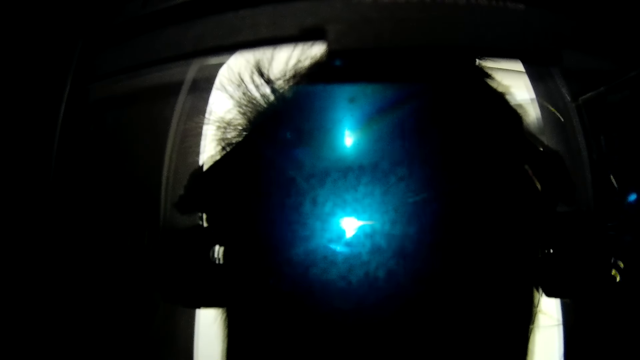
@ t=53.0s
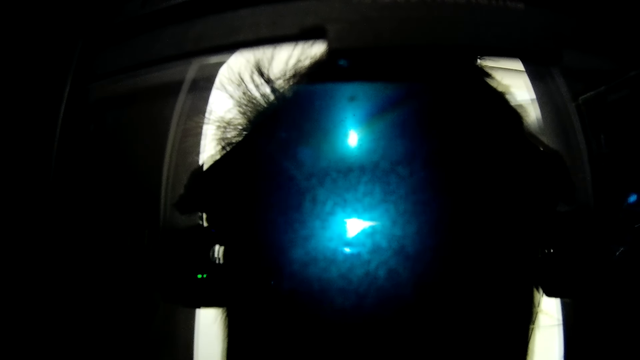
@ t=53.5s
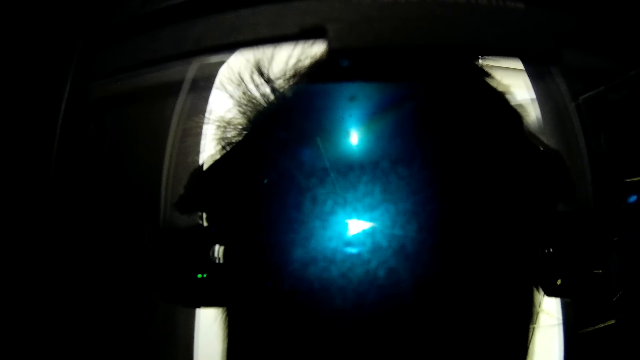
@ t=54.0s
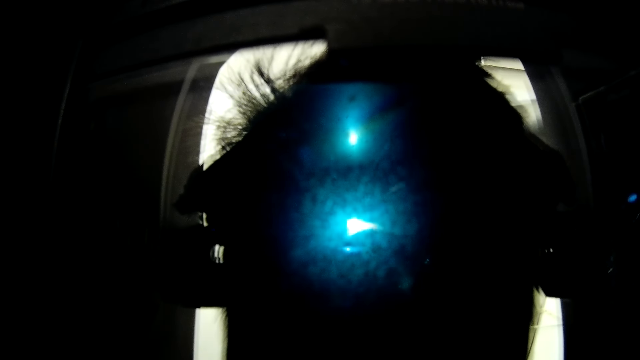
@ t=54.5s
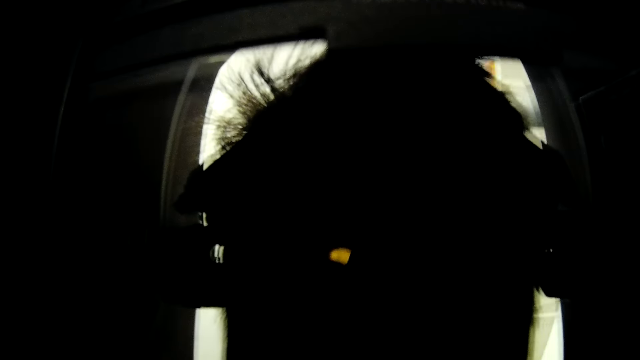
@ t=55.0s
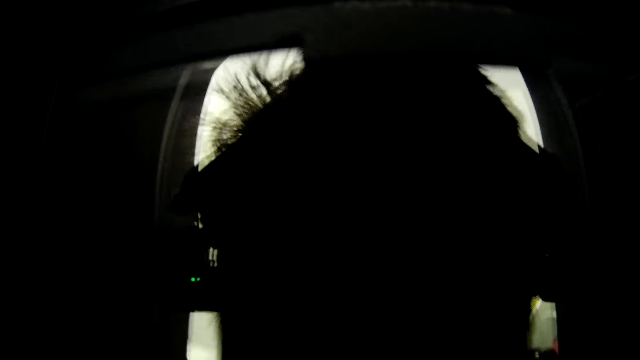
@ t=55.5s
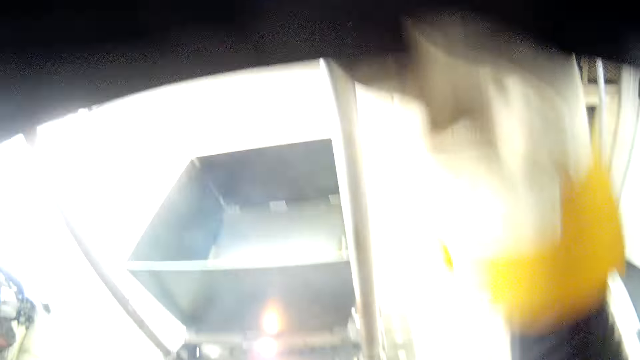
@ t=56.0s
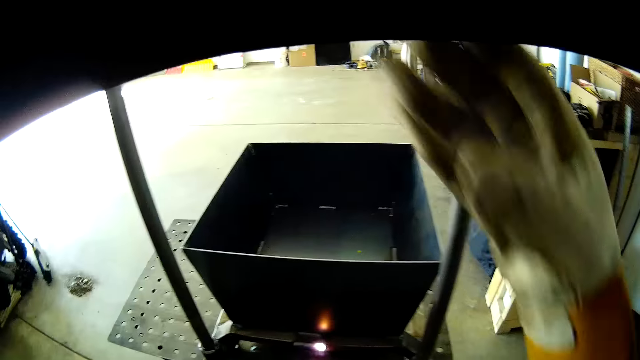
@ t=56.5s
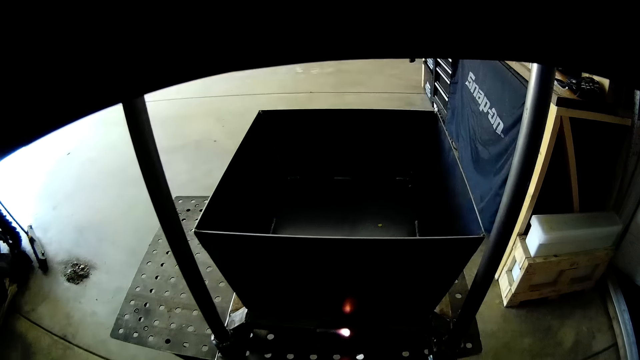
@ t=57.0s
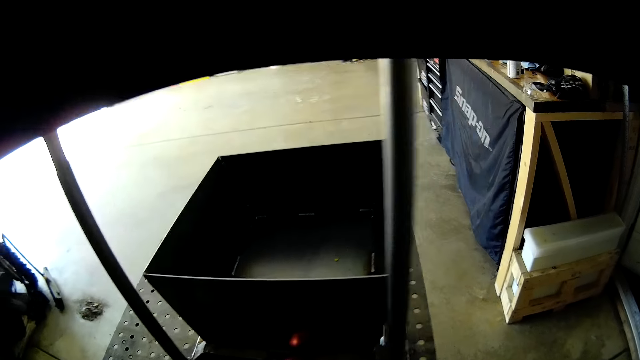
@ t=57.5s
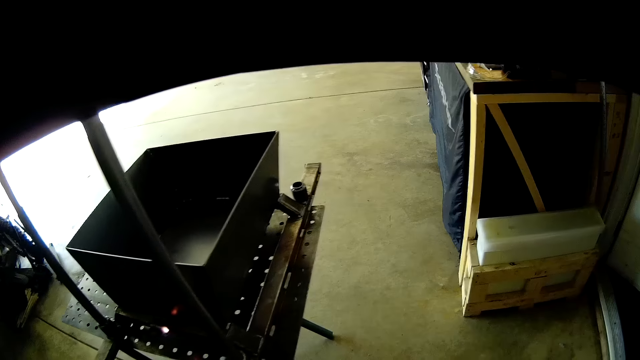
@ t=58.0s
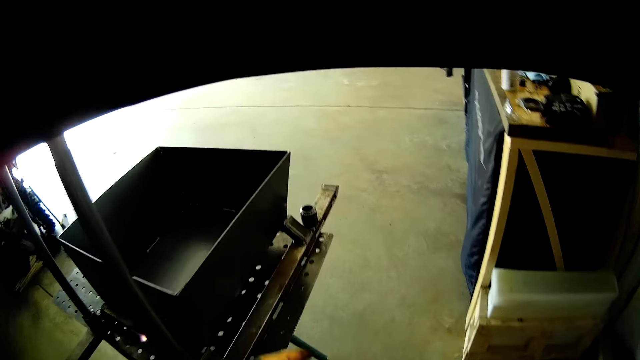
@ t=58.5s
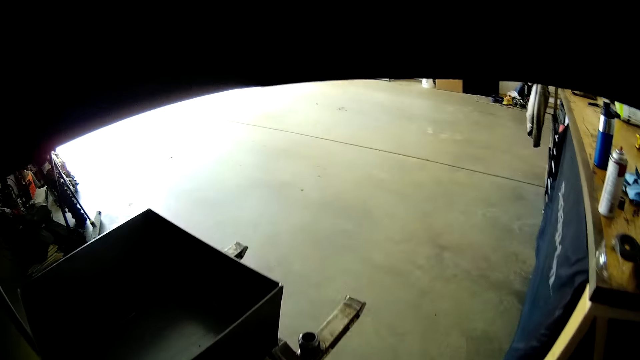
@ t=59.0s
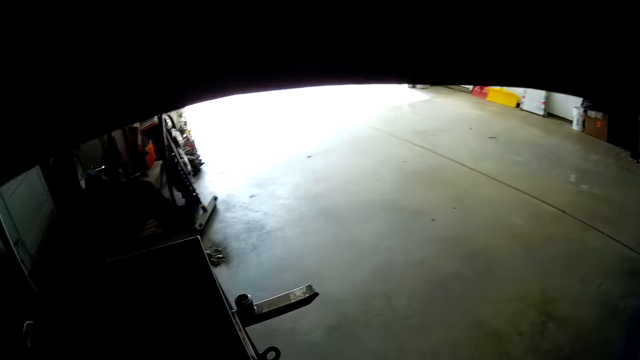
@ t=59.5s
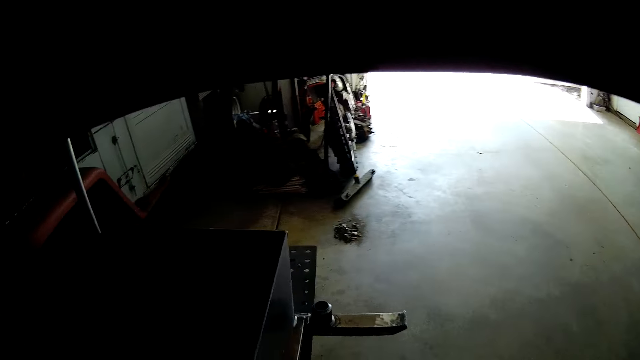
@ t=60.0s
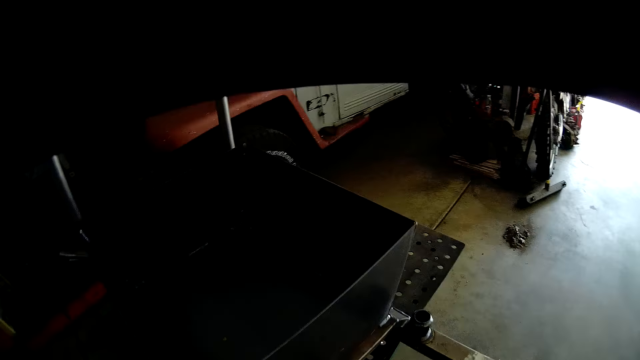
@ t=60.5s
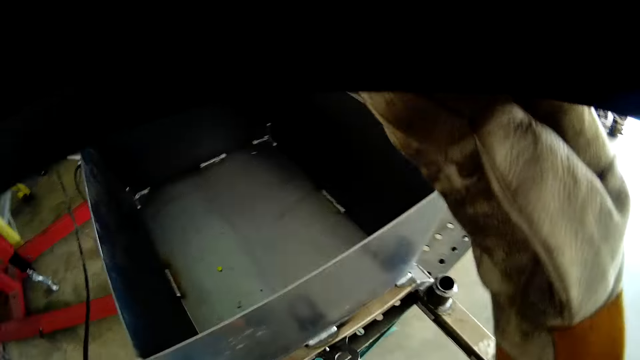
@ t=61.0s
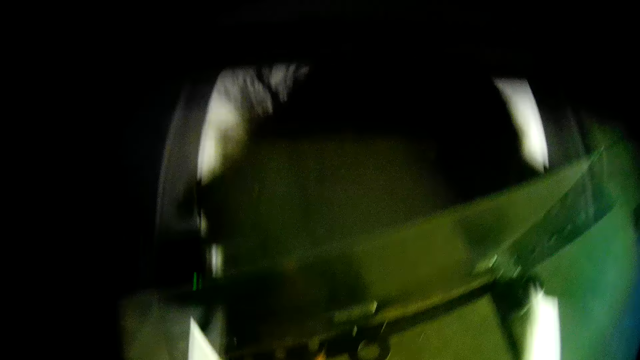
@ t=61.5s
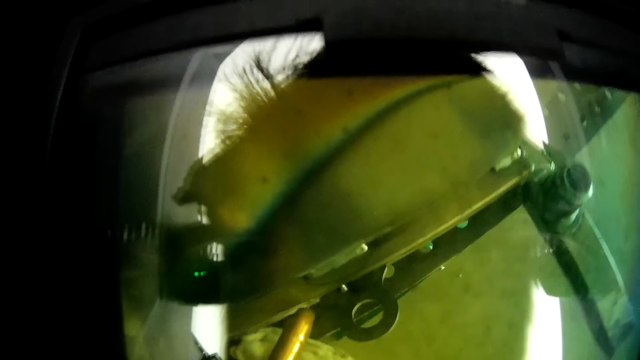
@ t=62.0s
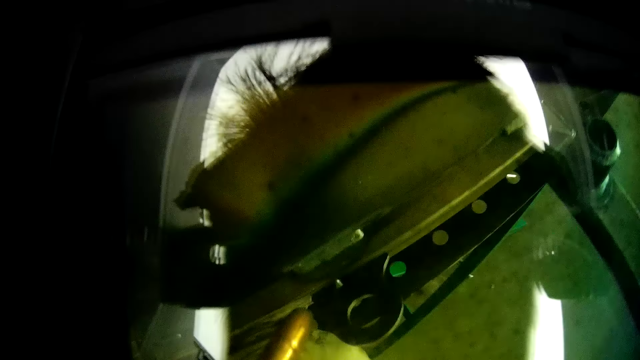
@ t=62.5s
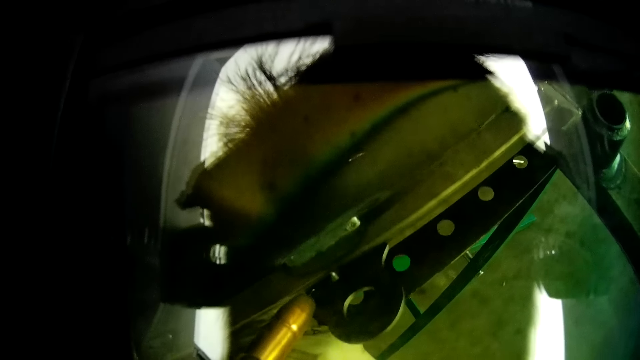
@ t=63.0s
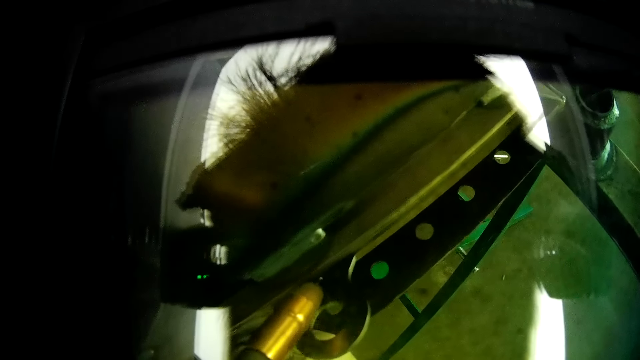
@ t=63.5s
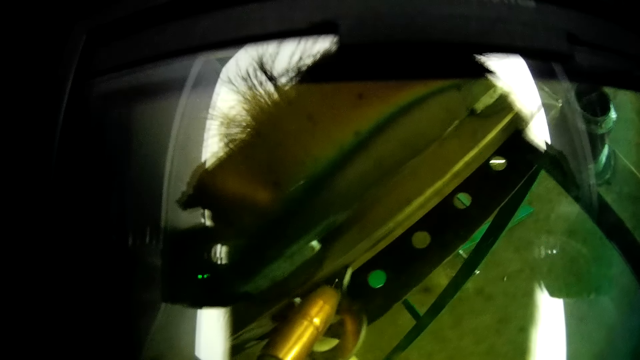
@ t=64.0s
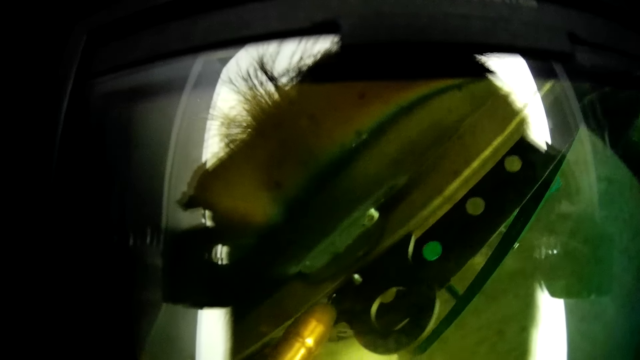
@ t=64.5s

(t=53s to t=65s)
The camera wearer opens his face with his right hand. He walks around. He covers his face with the welding glass with his right hand. He examines the metal parts. He sets the welding torch on the griller with his hands.

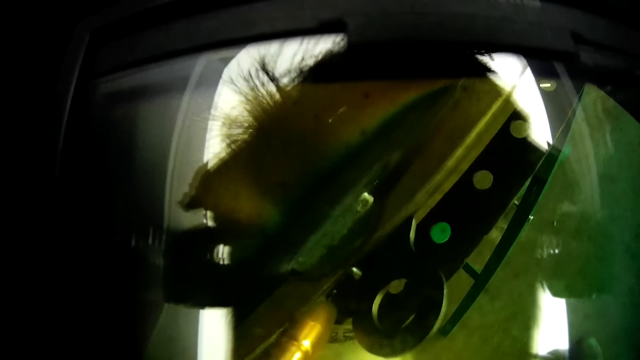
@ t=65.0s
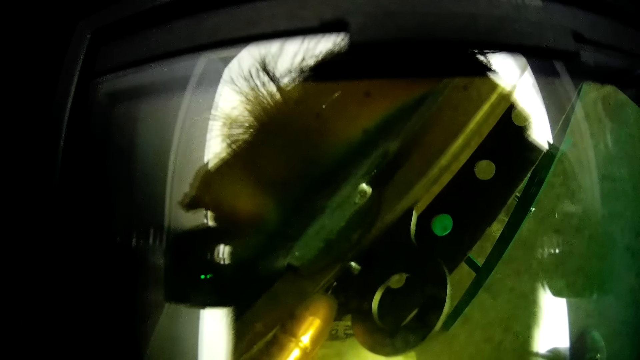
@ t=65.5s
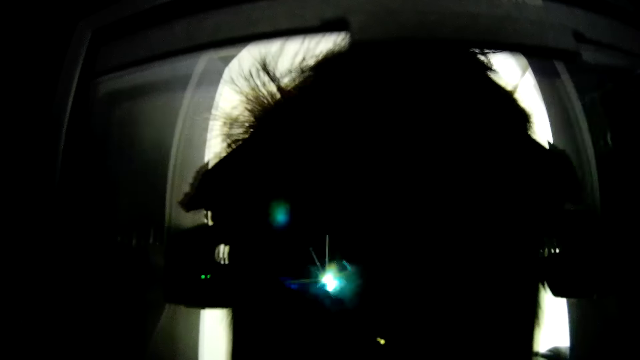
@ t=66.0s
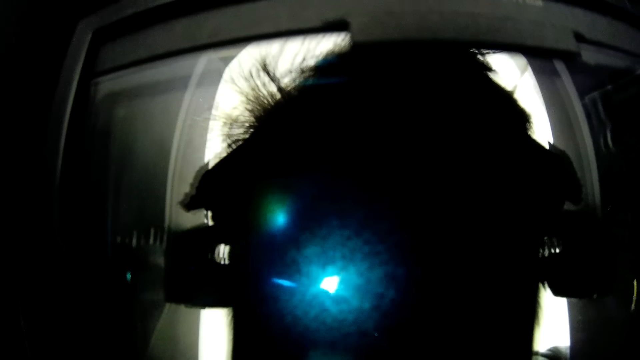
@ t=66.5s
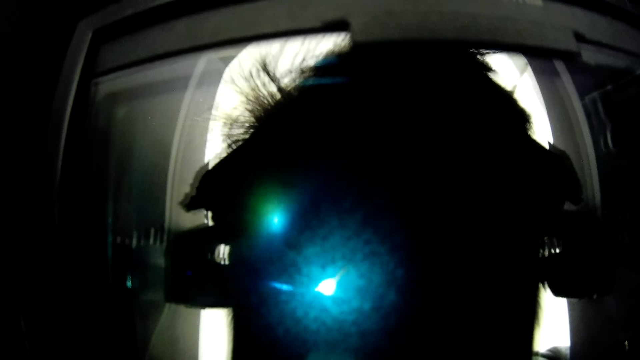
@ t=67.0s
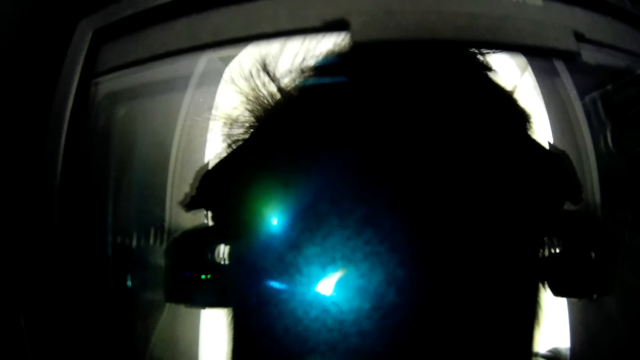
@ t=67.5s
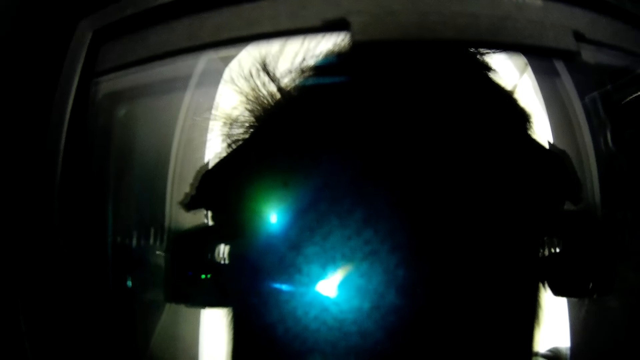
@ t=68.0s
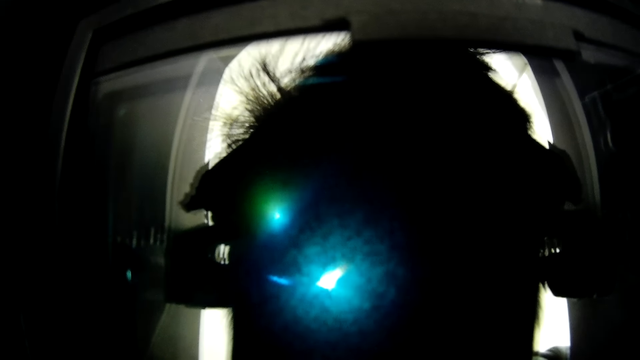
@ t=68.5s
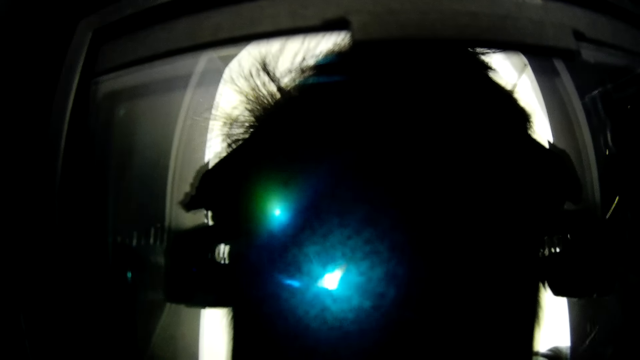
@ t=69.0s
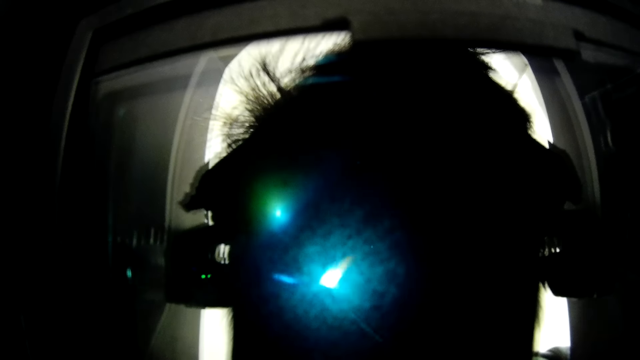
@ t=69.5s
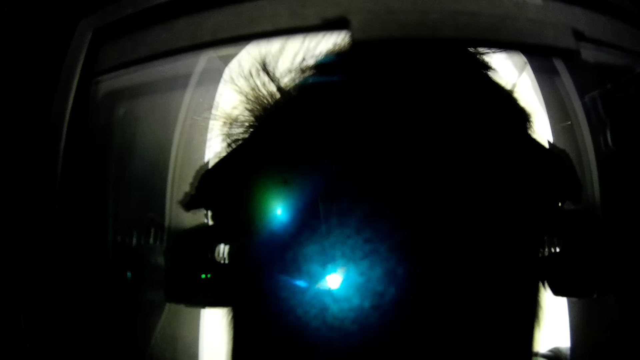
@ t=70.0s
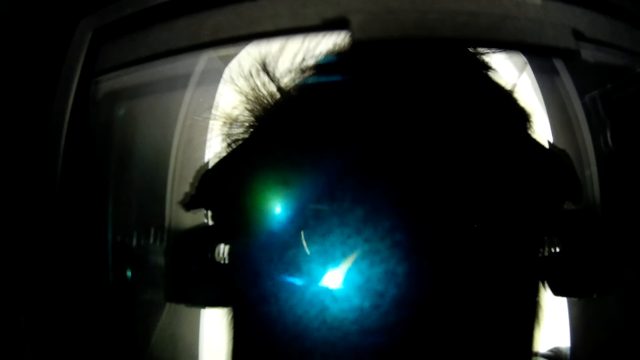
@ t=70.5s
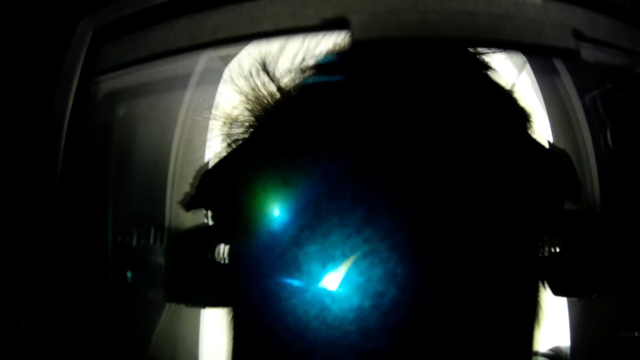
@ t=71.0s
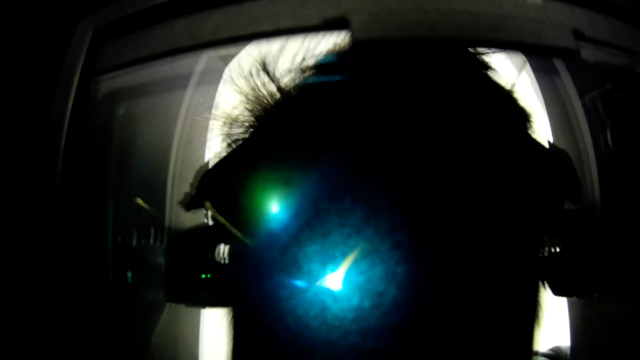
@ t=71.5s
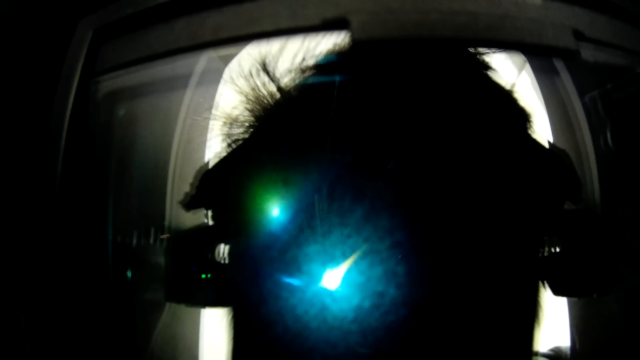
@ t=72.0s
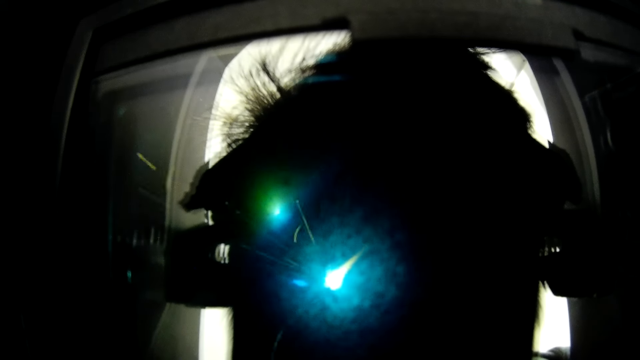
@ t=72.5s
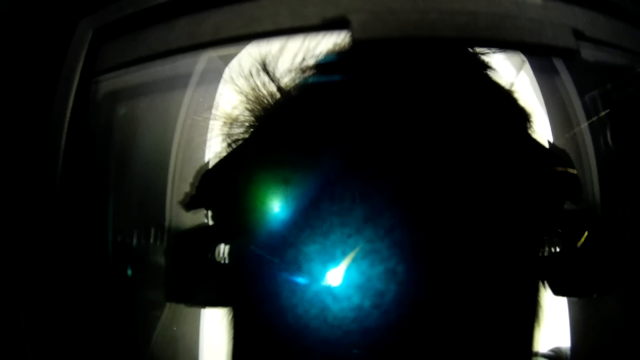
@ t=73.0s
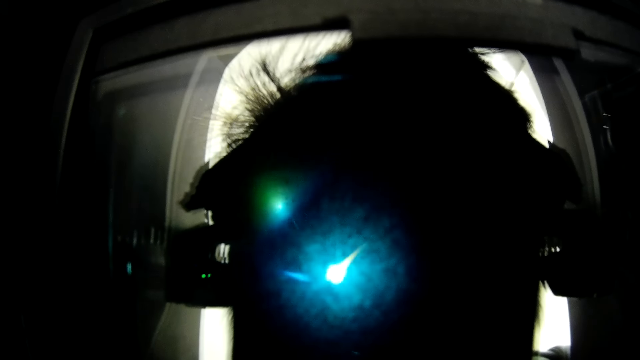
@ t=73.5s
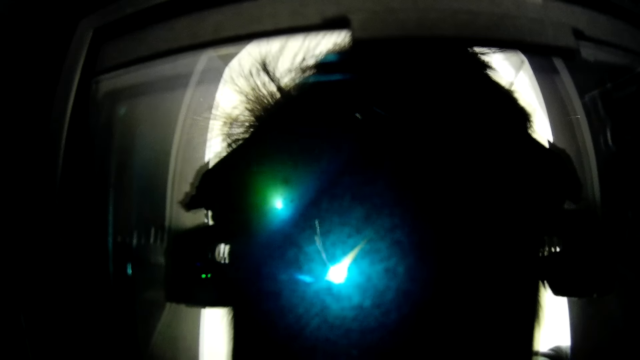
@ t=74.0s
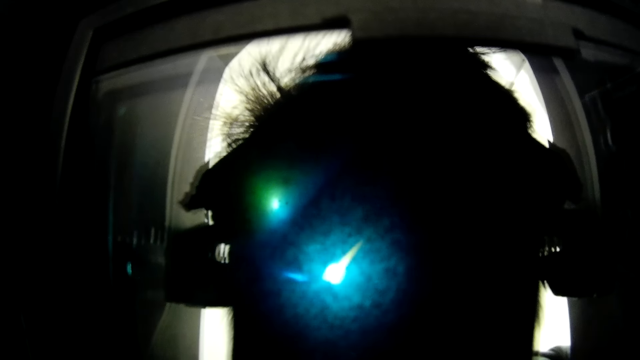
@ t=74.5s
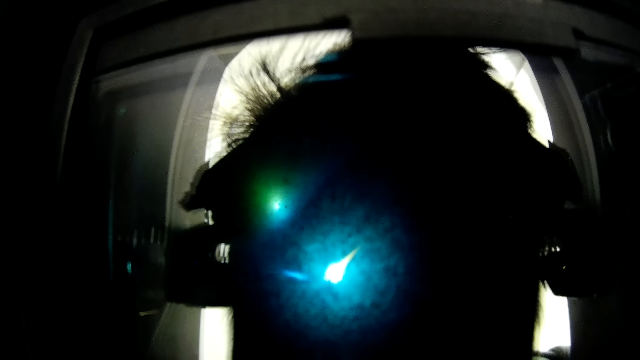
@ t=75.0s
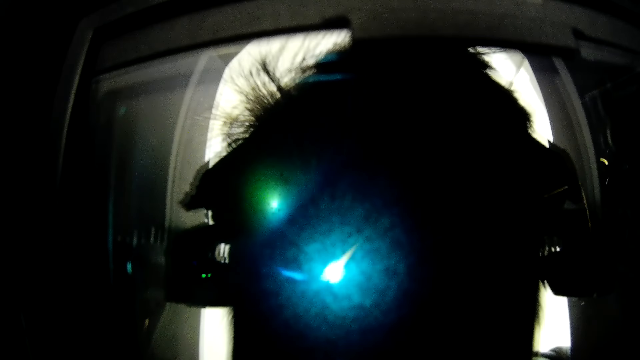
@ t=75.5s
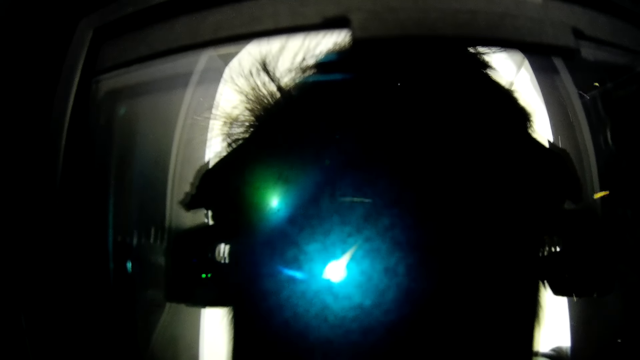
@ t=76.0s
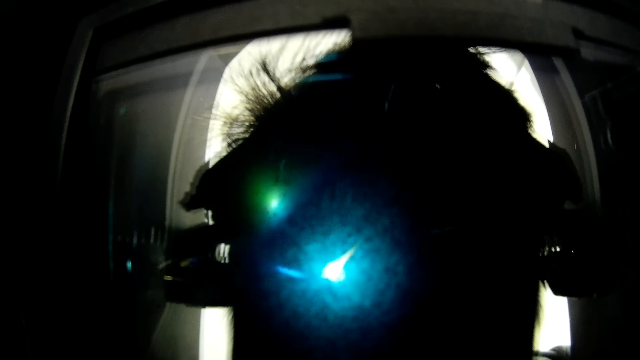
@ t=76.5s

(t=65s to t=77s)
The camera wearer welds the griller with the welding torch in his hands.
